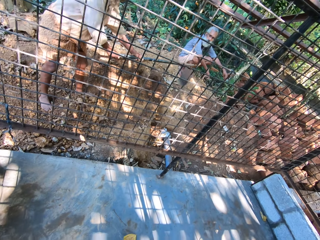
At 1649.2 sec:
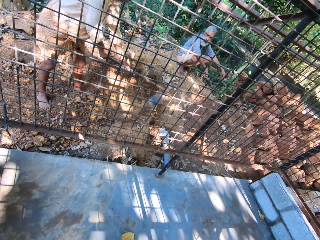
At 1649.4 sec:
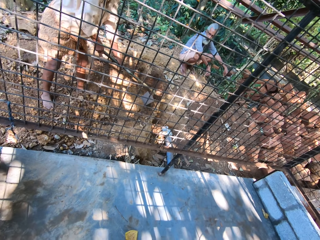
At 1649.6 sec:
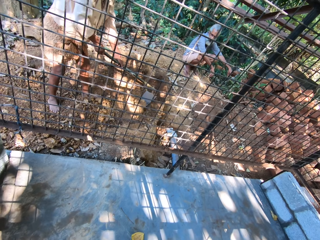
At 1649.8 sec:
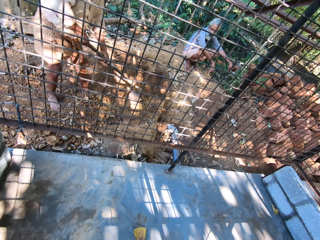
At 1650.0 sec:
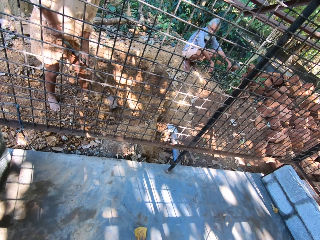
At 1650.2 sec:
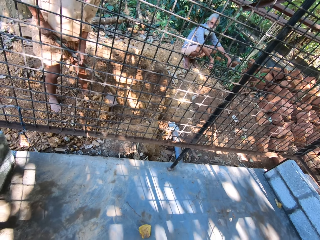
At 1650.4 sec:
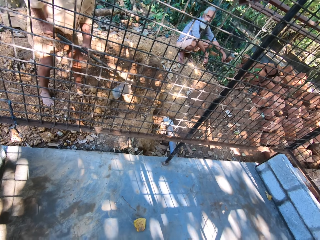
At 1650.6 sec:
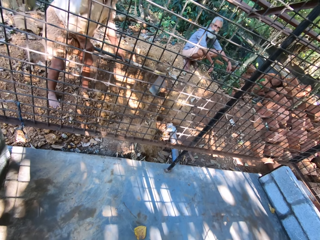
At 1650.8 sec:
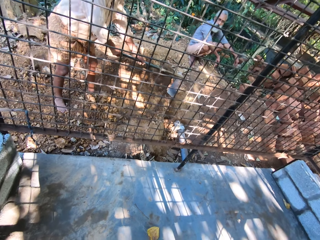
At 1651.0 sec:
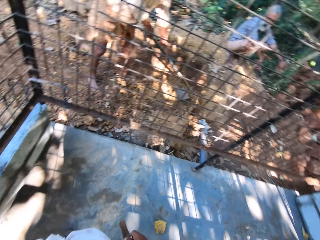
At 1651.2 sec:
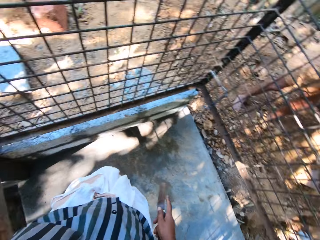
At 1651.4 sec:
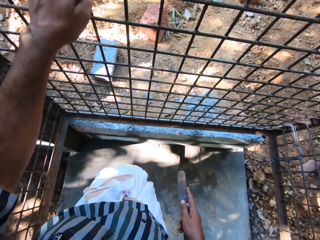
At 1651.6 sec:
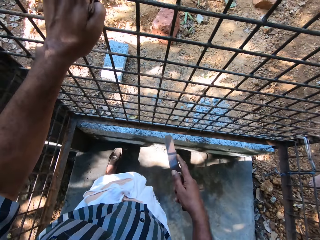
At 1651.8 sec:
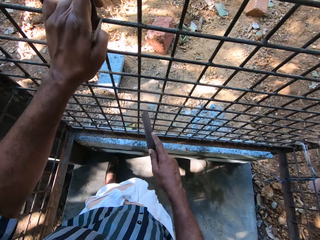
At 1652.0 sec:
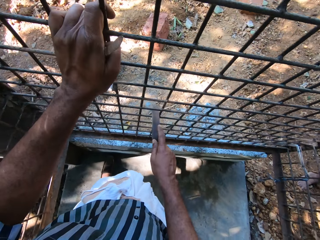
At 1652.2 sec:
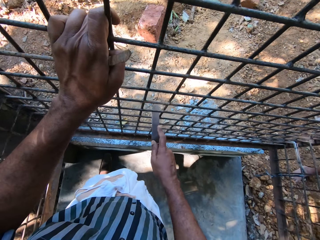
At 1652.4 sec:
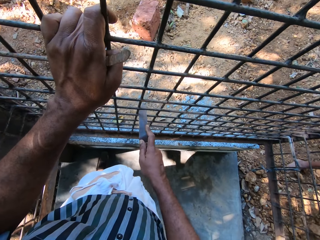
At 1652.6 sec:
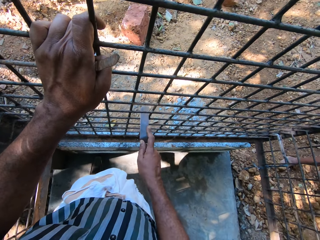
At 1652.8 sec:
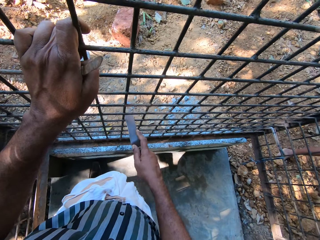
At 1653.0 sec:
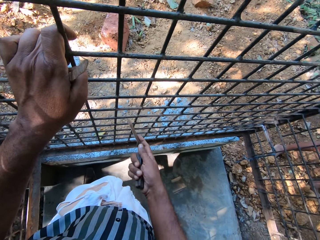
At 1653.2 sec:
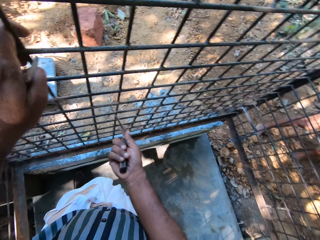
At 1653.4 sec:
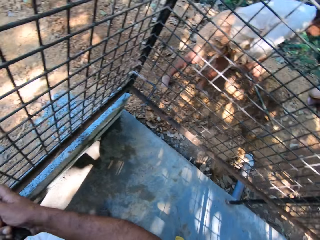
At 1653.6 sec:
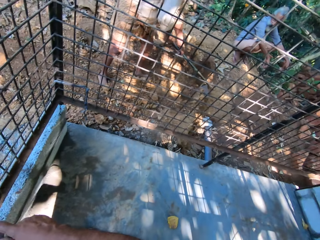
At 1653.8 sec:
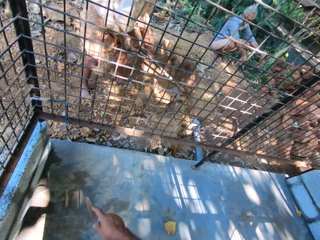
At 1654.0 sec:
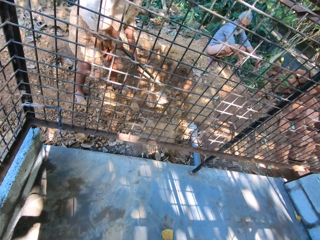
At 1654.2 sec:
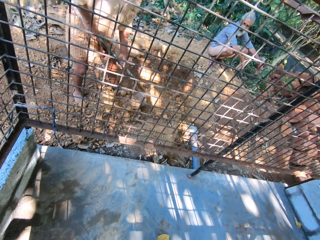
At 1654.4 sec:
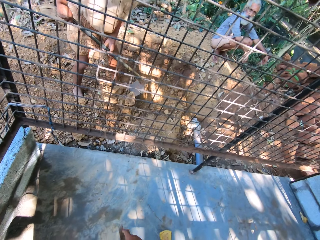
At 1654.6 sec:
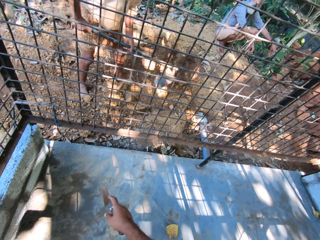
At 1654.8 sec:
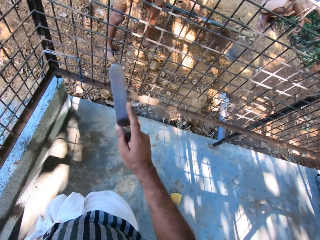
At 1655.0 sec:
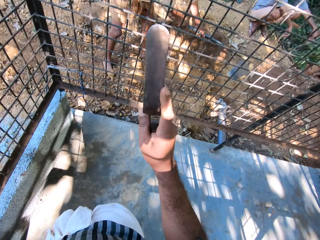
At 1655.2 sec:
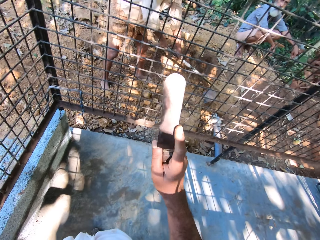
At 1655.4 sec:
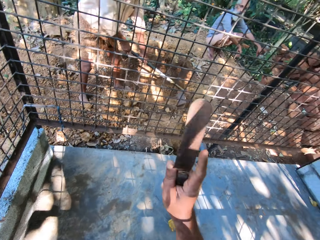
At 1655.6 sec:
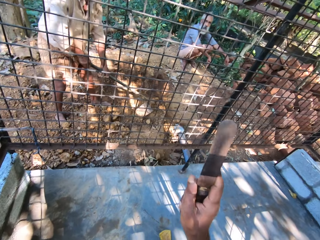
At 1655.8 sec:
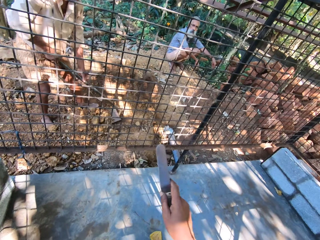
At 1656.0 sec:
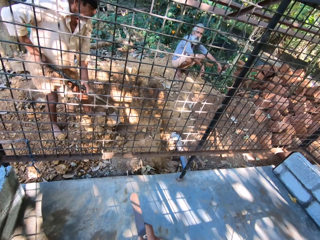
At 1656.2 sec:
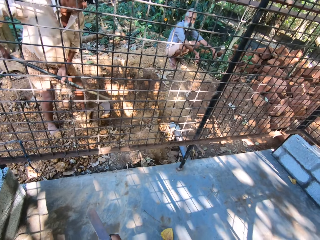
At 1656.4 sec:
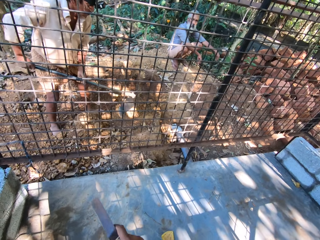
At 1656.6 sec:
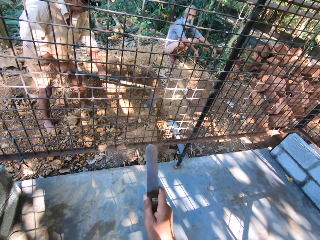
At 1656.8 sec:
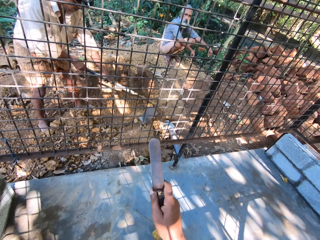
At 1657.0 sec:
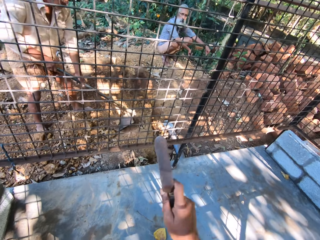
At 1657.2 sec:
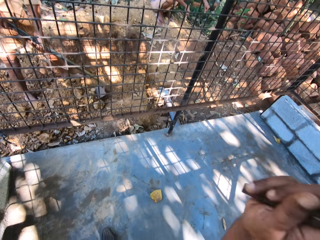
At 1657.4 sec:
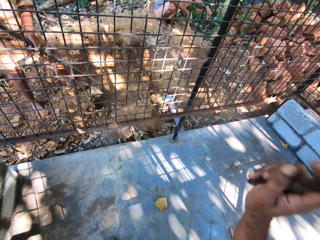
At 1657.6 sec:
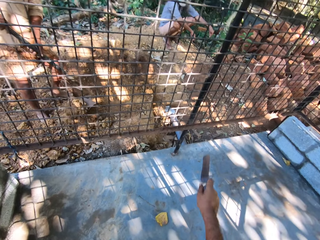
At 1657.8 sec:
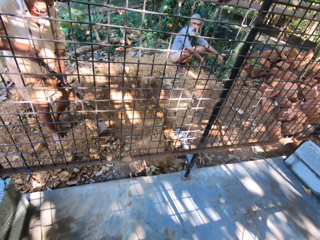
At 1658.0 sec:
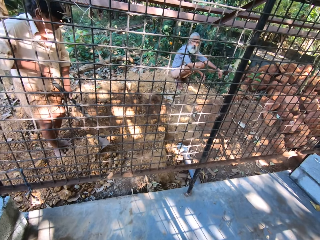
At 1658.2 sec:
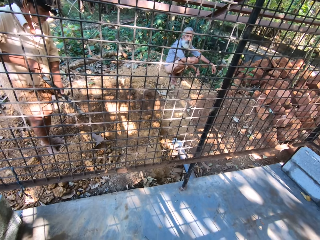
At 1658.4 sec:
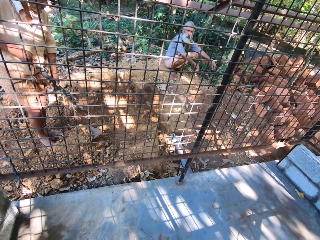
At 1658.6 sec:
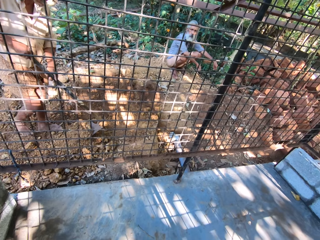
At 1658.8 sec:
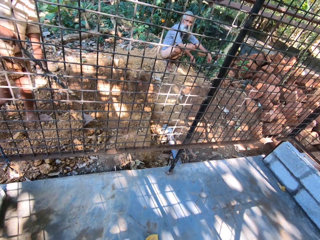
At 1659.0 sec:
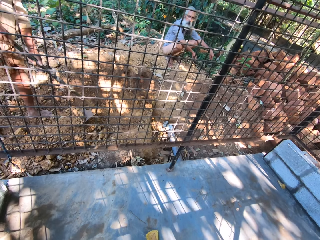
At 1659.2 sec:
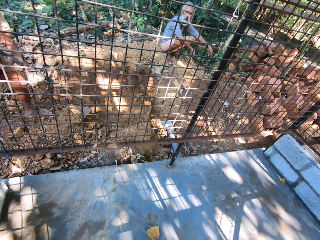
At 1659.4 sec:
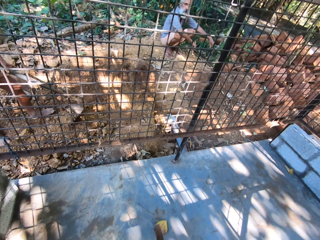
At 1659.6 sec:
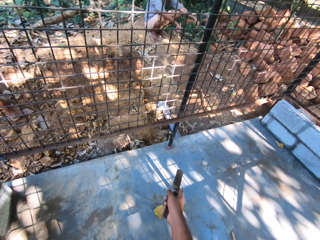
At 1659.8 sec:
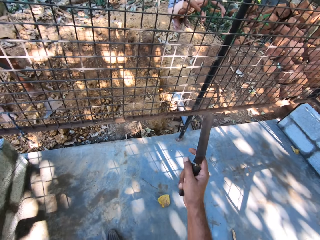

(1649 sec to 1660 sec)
The camera wearer smoothens the metal fence with a file in his right hand.

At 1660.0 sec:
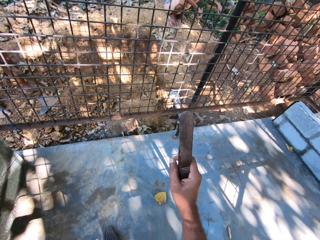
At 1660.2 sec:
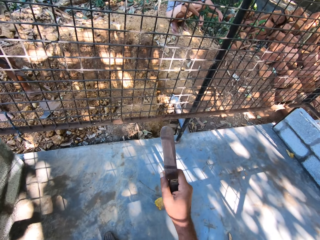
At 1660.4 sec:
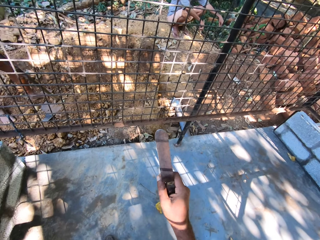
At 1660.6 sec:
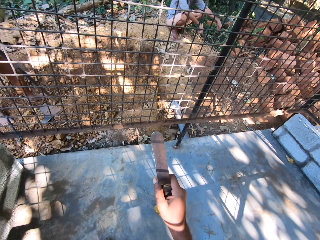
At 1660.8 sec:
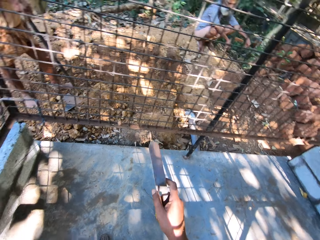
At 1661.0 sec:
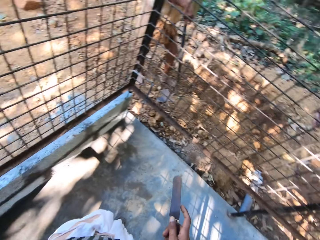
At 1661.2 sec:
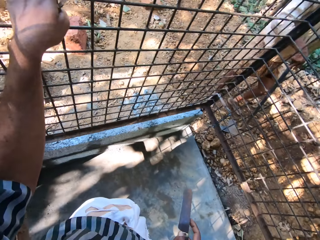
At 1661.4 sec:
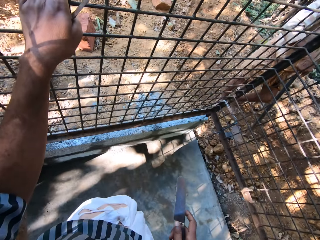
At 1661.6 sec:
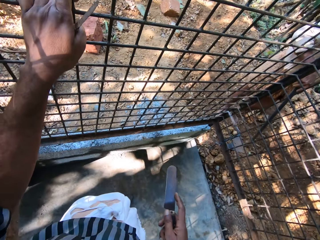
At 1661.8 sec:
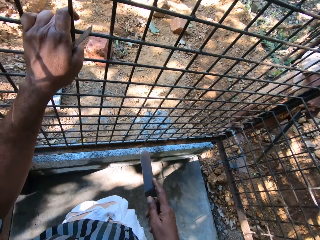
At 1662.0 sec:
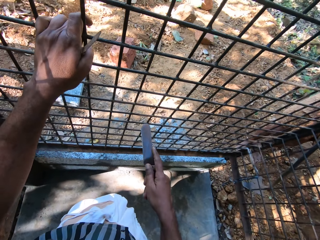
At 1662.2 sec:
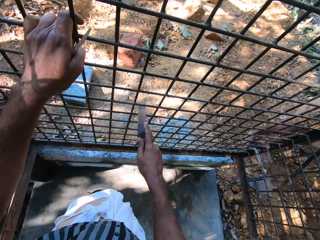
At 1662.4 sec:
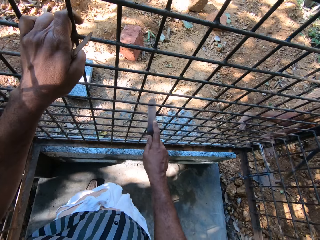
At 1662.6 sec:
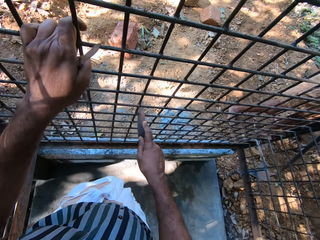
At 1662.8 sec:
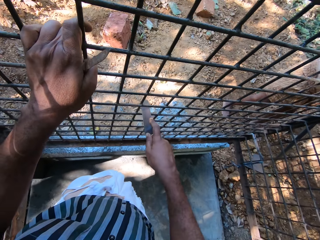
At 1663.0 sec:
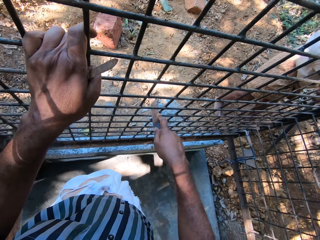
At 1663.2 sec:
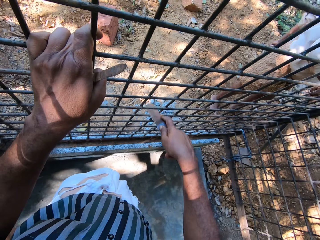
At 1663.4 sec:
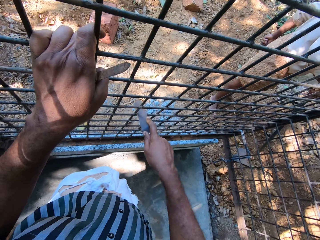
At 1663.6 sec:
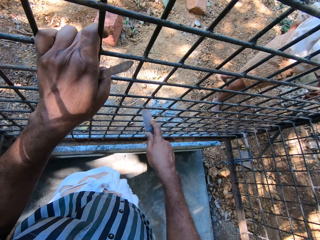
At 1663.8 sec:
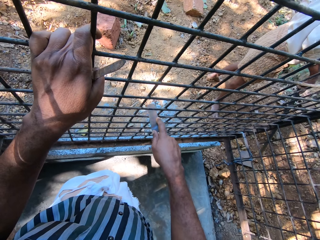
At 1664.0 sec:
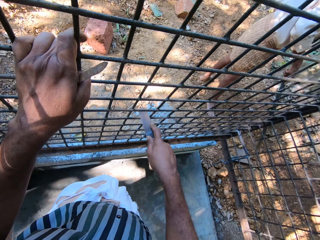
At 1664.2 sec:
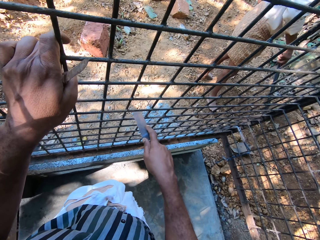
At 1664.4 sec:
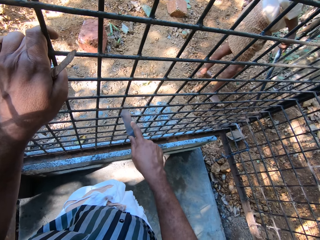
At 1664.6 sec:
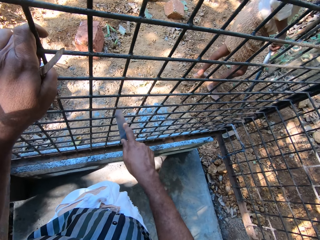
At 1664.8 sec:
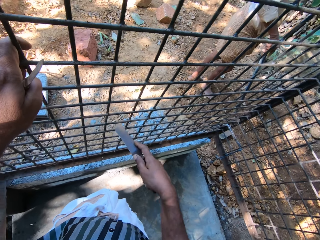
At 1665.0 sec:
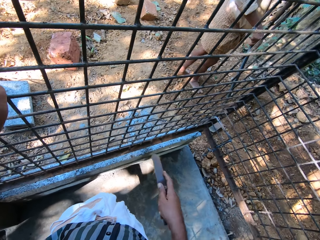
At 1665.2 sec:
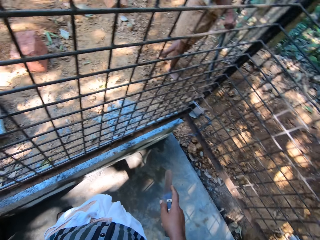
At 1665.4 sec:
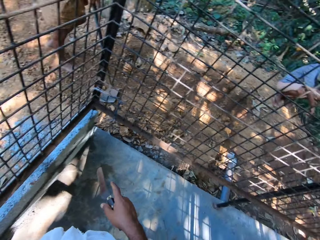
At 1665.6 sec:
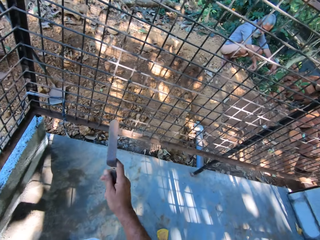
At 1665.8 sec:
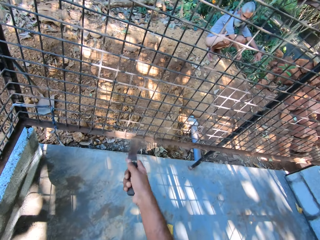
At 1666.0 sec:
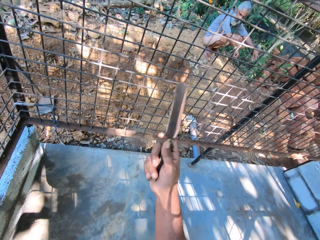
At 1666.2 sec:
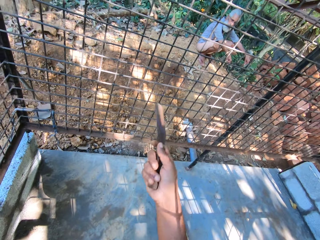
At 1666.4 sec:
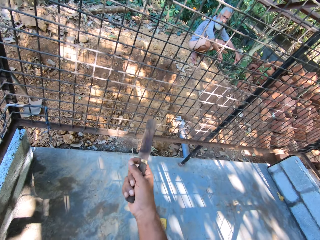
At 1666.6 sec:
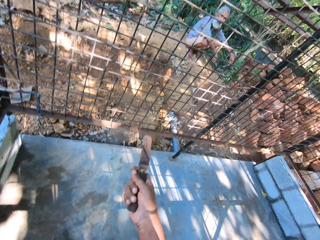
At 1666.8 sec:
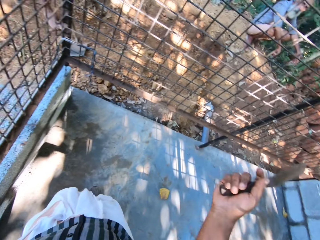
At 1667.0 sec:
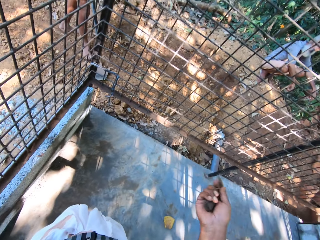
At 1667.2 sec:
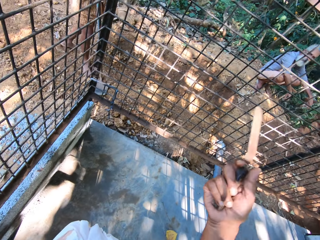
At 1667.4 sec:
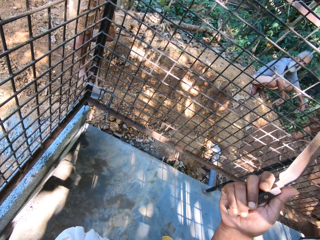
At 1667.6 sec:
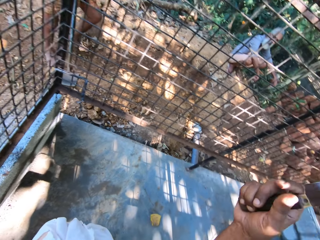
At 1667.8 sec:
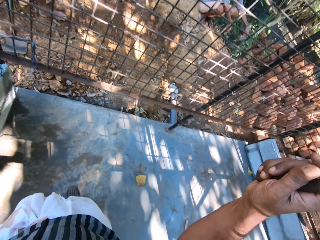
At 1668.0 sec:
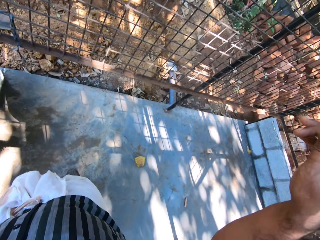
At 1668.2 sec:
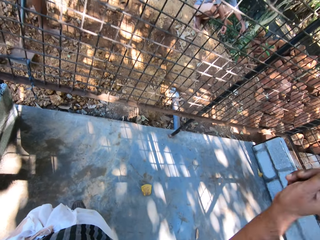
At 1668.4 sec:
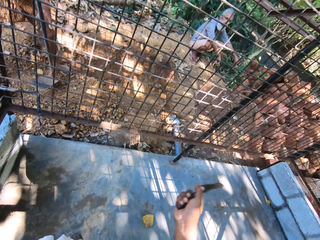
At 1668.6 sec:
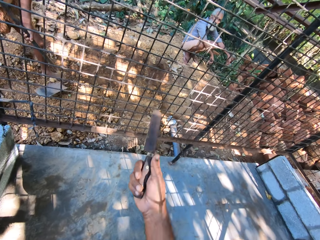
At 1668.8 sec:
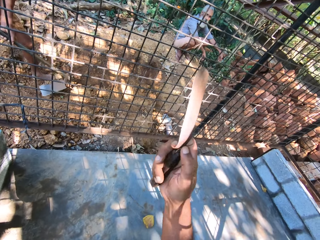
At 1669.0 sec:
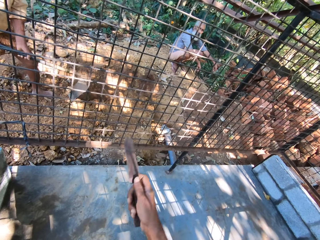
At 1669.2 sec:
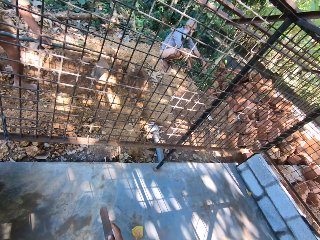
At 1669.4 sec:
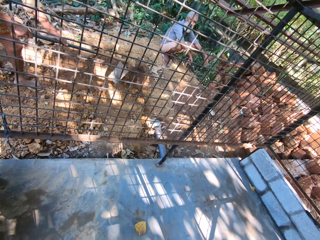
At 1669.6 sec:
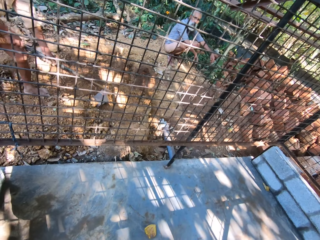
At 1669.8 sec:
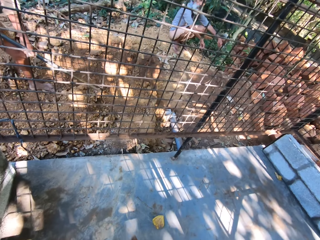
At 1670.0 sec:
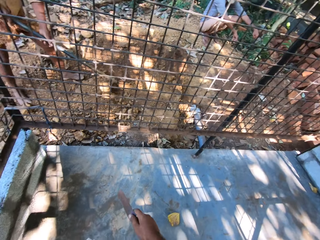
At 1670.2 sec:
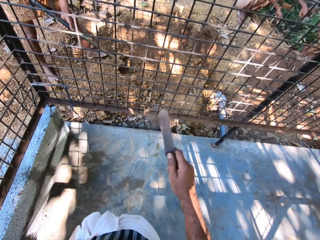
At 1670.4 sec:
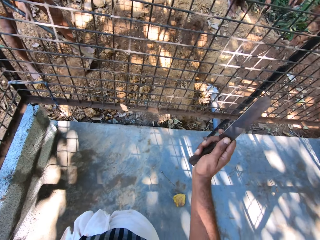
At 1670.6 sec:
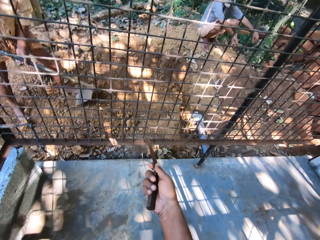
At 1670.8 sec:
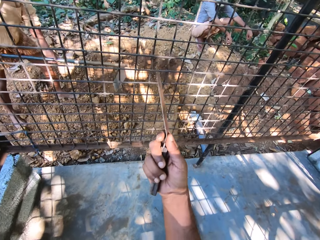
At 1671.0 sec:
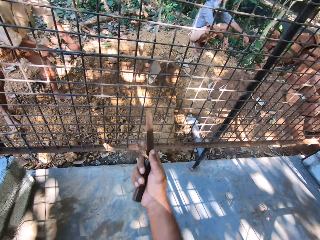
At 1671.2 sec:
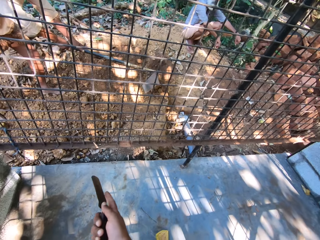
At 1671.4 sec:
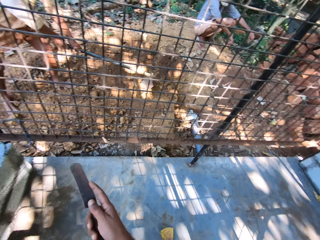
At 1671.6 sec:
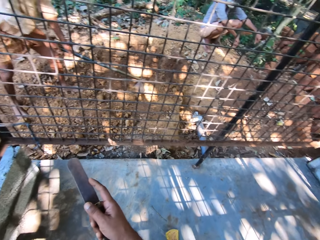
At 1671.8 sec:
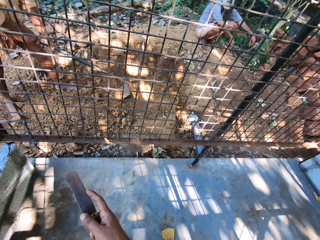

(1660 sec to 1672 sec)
The camera wearer smoothens the metal fence with the file in his right hand. He converses with a man. The man clears some debris on the ground with the hoe in his right hand.
